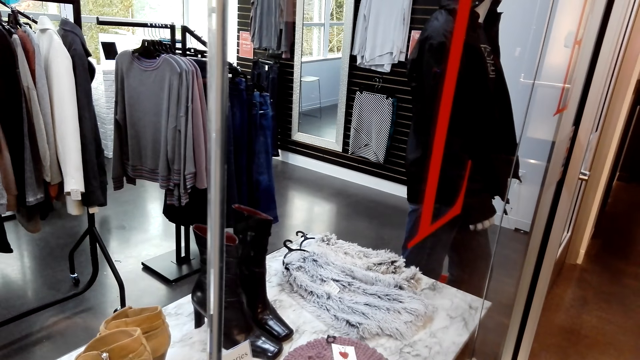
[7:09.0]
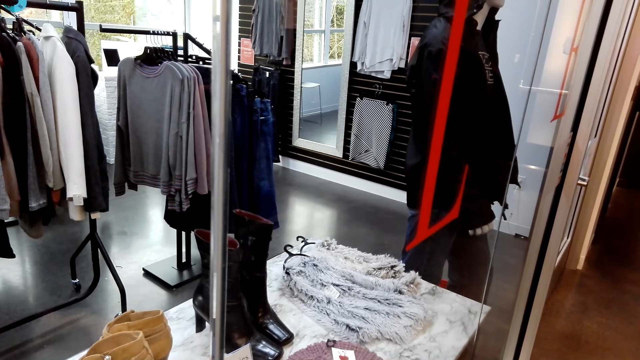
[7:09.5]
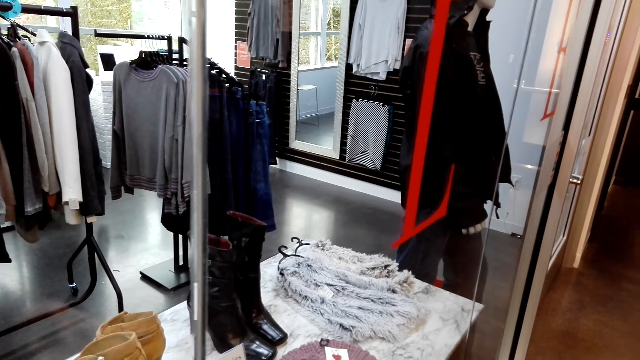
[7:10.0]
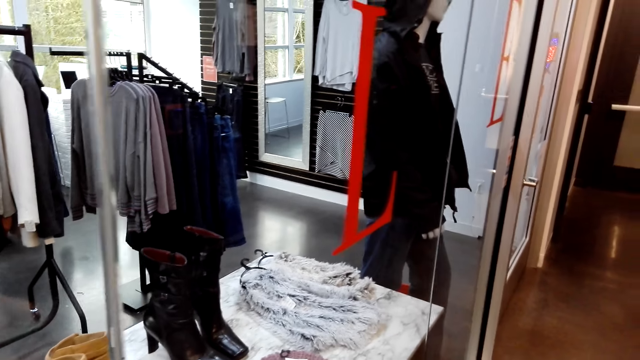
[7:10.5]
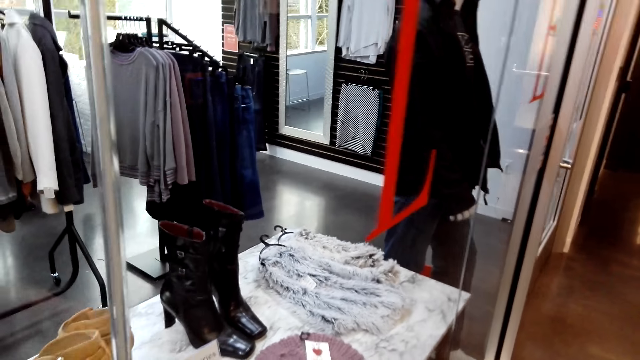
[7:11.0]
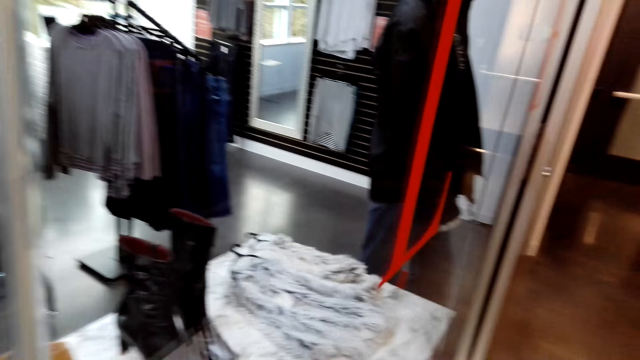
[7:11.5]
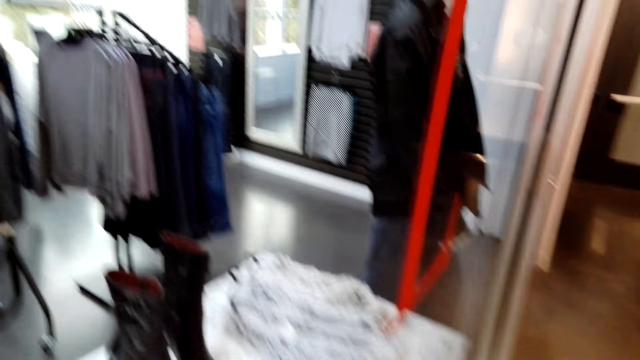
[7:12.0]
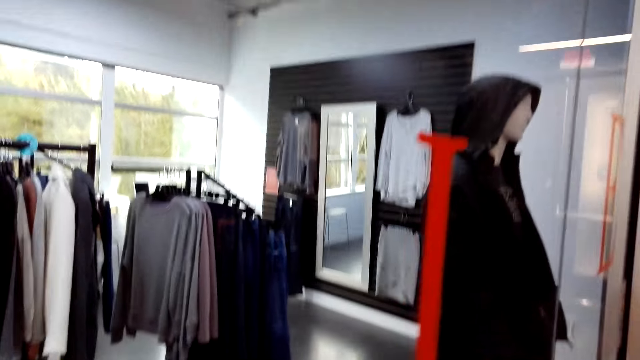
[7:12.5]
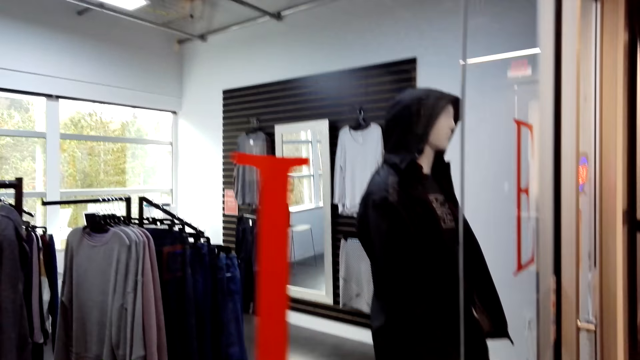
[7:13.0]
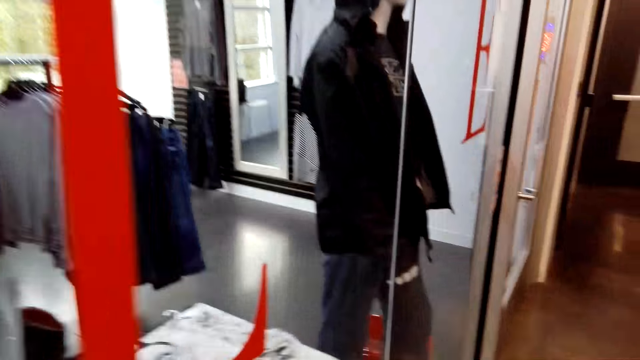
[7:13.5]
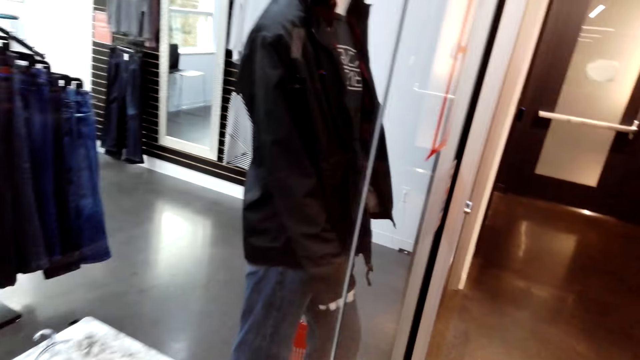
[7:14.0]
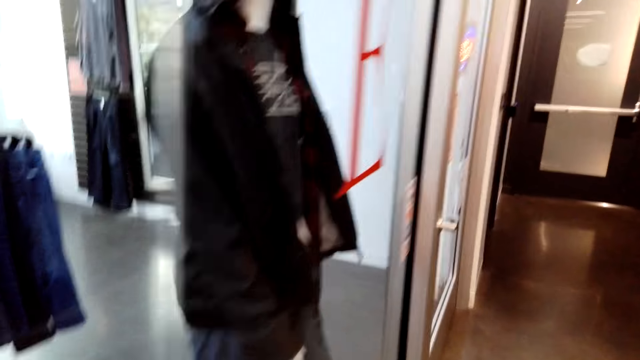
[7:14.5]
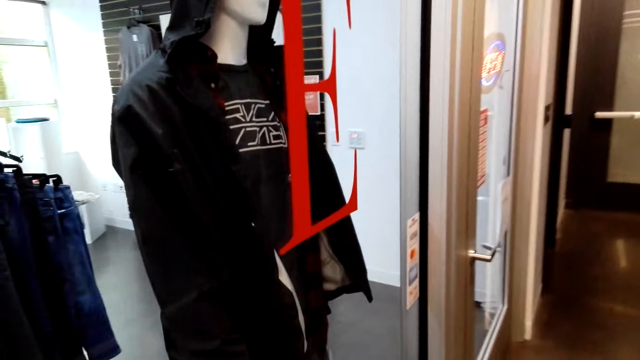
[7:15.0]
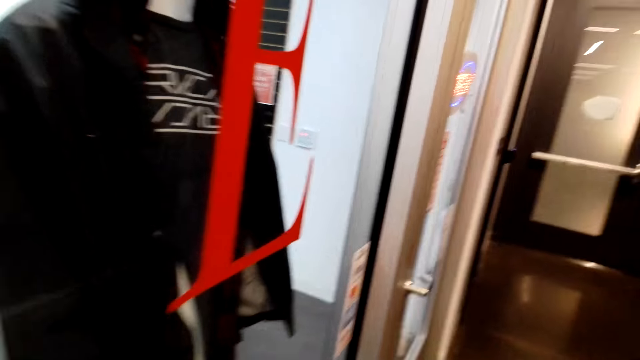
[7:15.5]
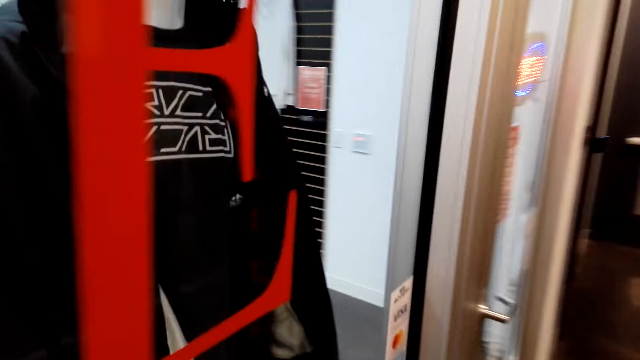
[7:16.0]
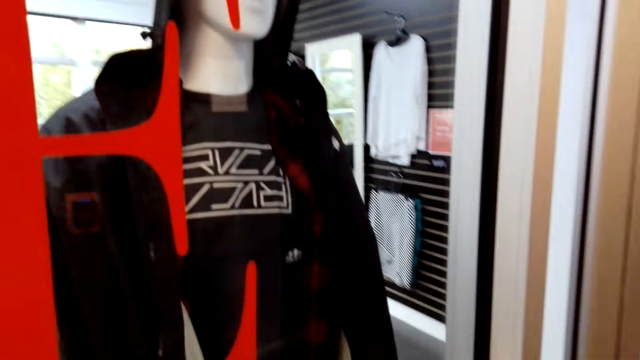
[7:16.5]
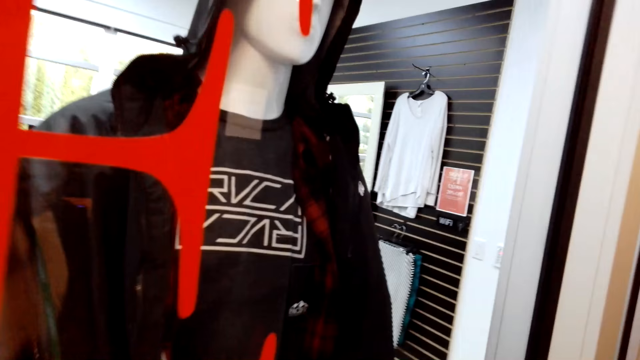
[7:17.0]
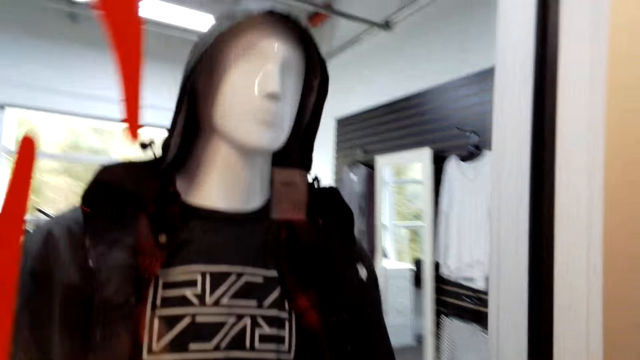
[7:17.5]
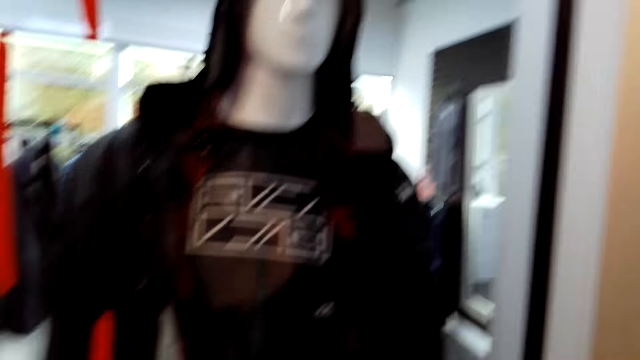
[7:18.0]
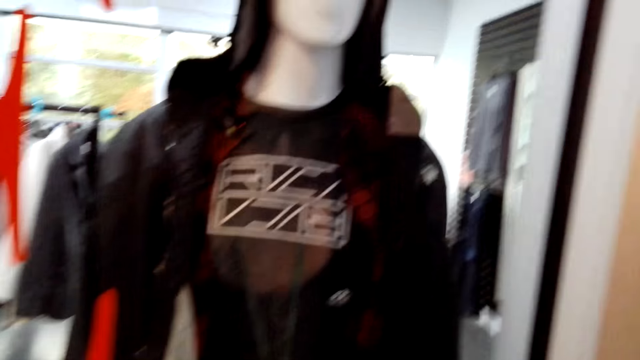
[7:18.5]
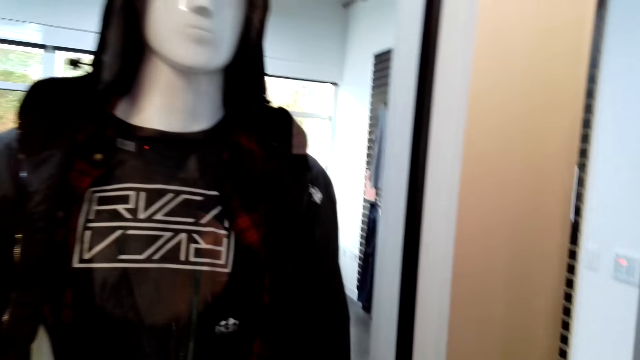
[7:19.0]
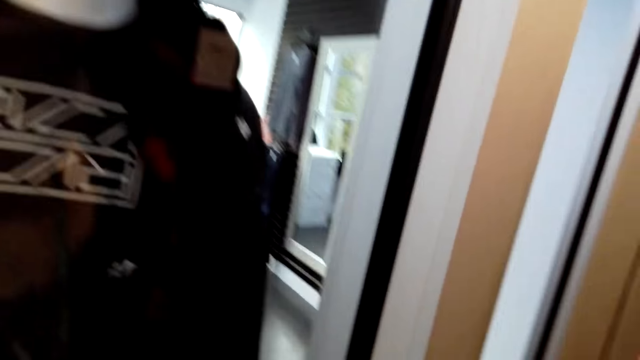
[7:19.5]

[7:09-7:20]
The camera wearer moves around the store.

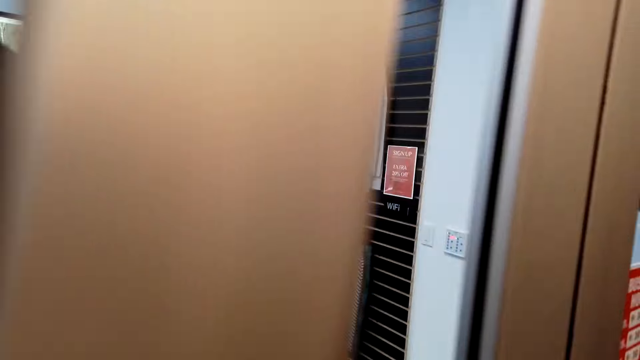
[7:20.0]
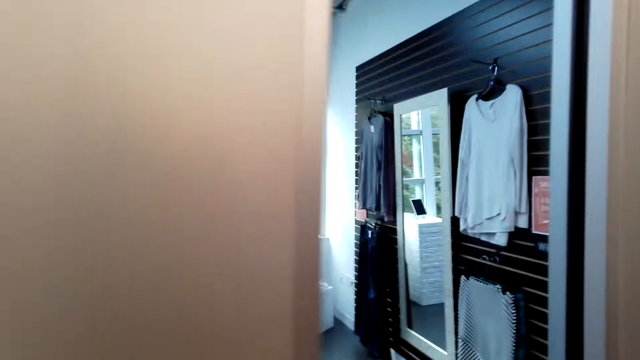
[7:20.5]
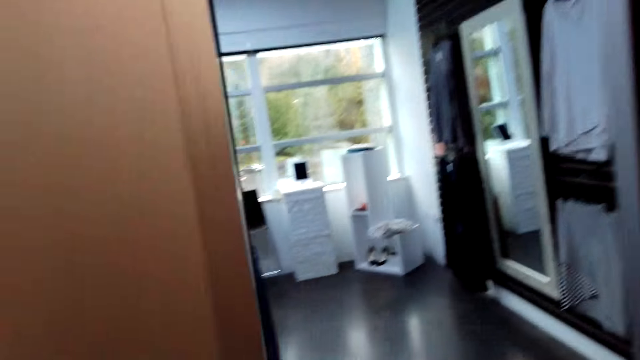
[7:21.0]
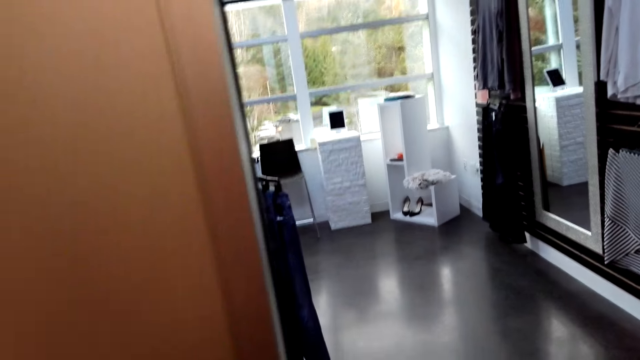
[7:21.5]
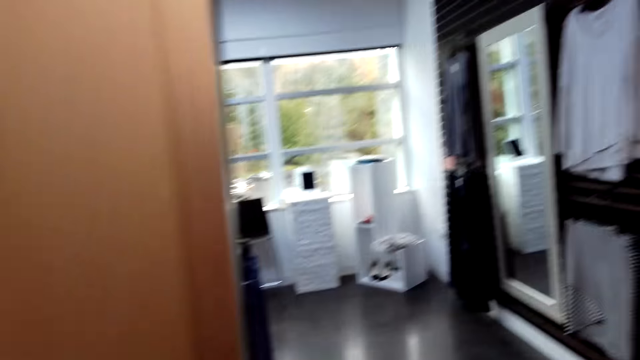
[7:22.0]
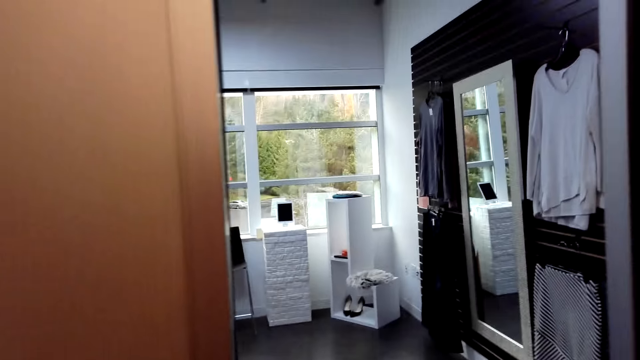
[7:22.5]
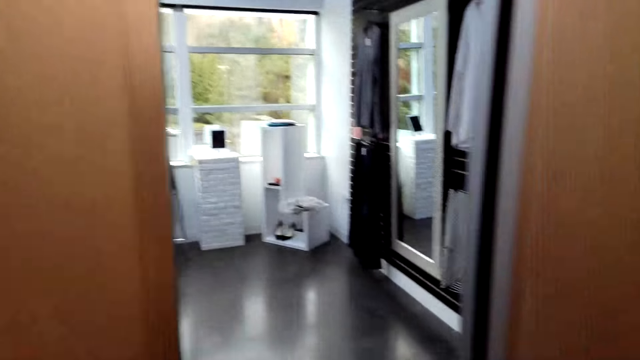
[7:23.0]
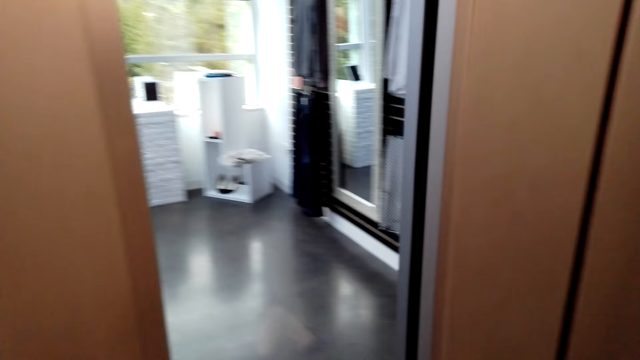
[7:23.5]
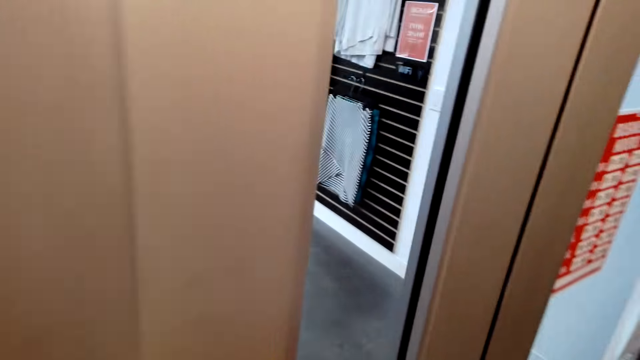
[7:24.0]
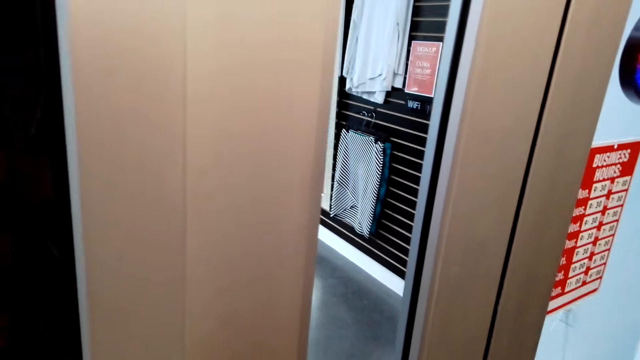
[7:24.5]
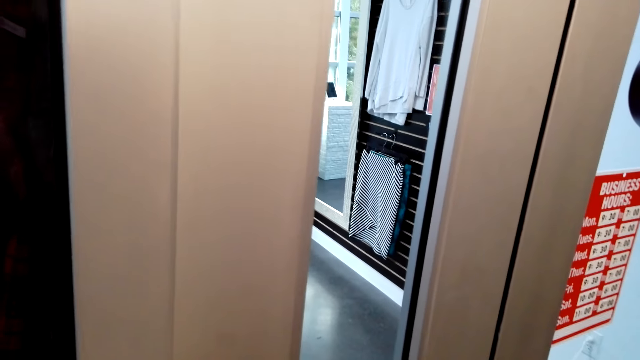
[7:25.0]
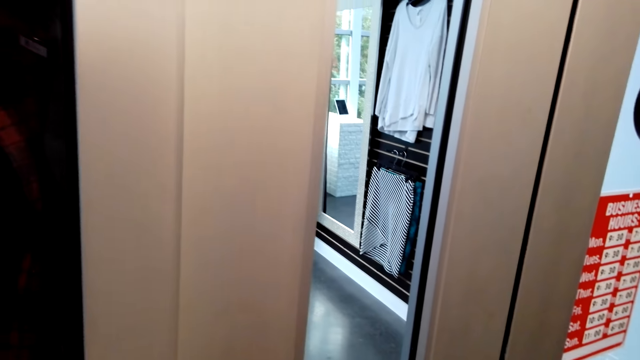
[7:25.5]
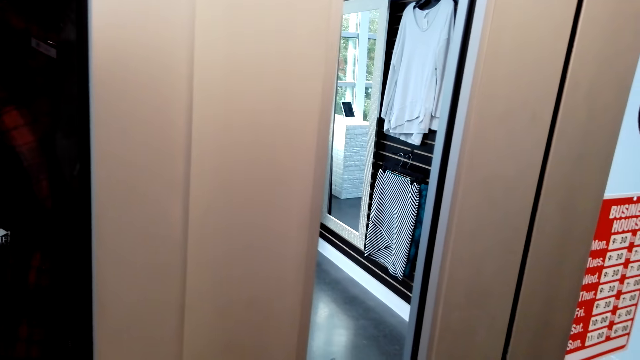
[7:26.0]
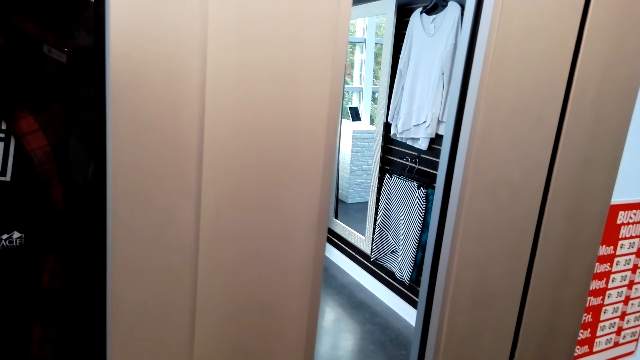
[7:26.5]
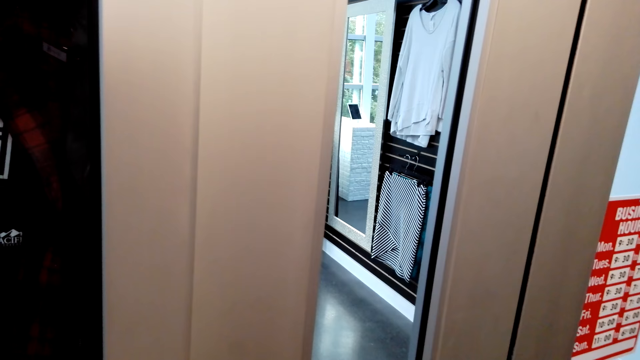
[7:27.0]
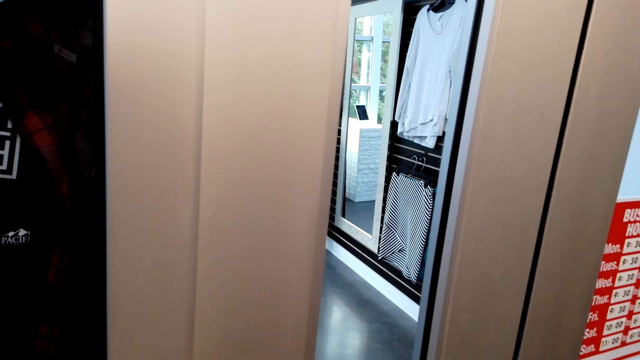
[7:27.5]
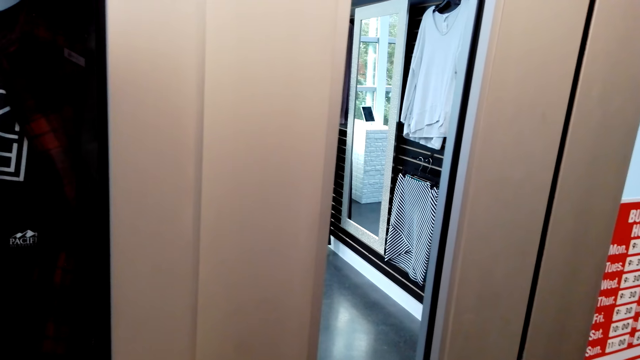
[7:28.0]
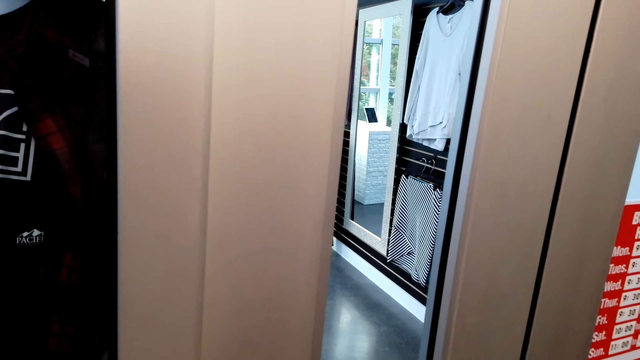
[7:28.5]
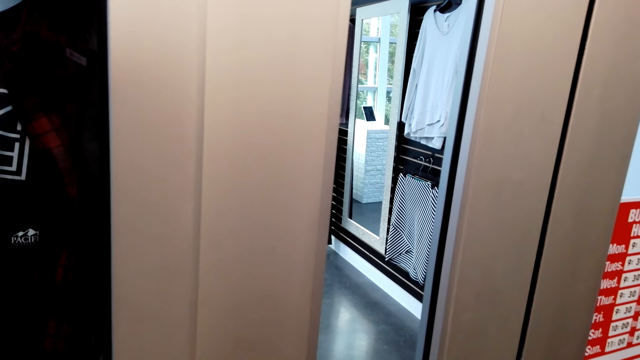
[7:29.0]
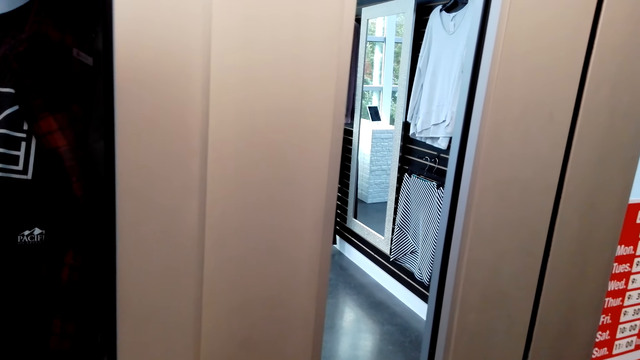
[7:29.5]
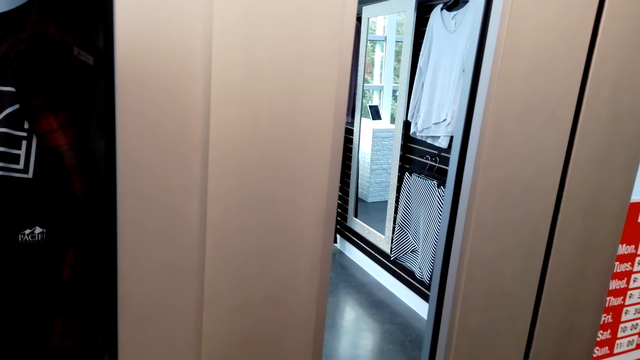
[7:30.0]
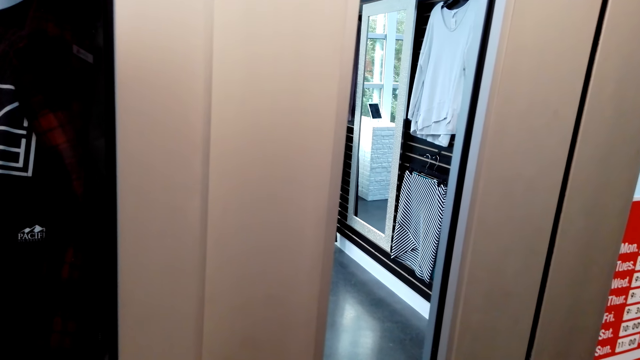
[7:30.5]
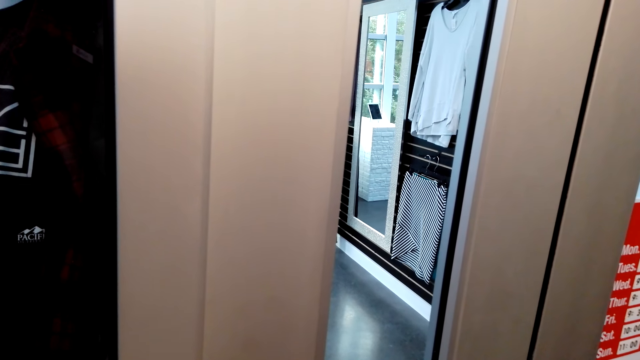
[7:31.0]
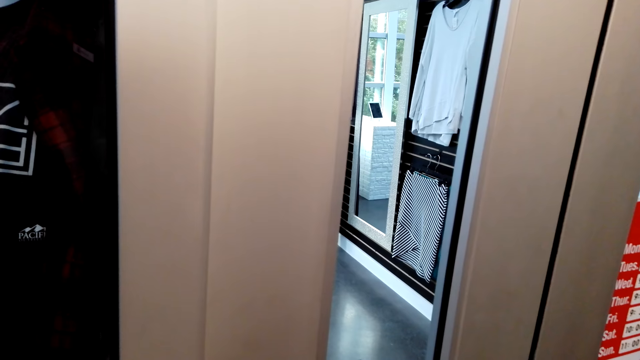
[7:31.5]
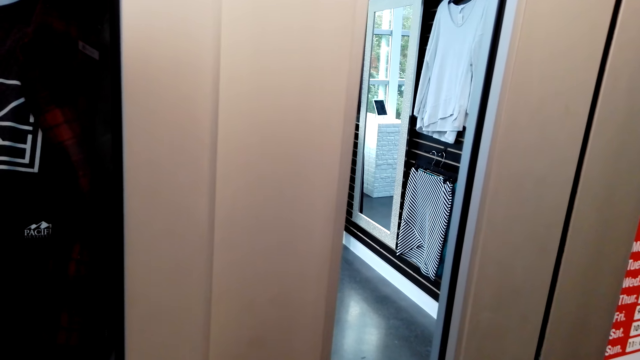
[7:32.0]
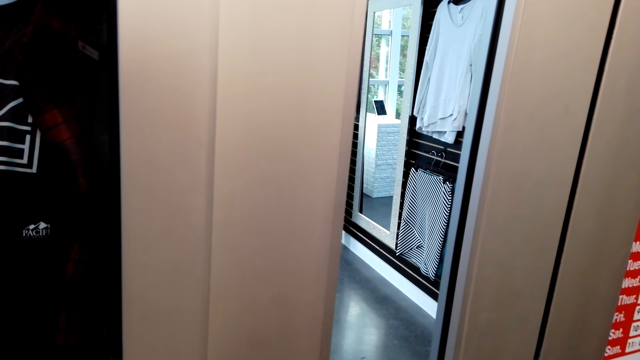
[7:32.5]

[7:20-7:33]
The camera wearer looks through the window.
